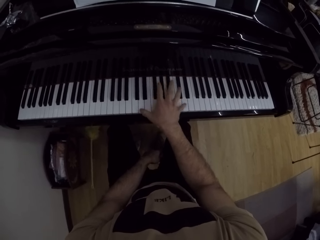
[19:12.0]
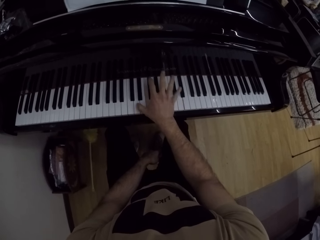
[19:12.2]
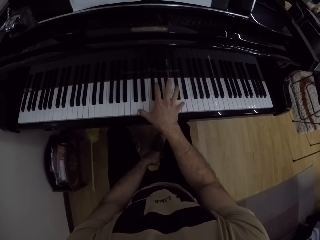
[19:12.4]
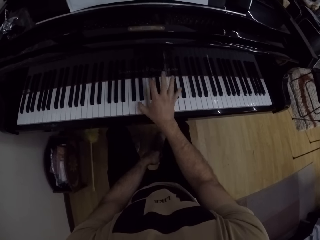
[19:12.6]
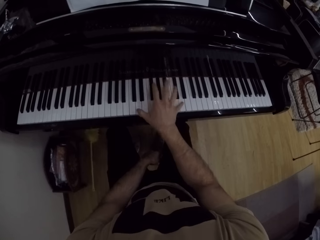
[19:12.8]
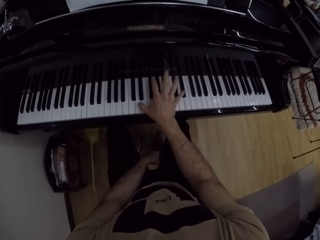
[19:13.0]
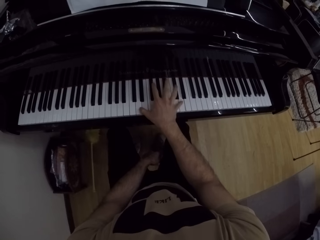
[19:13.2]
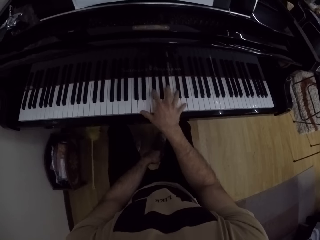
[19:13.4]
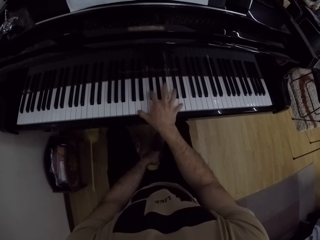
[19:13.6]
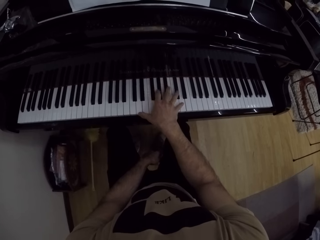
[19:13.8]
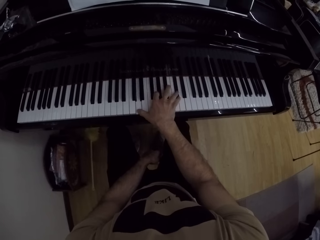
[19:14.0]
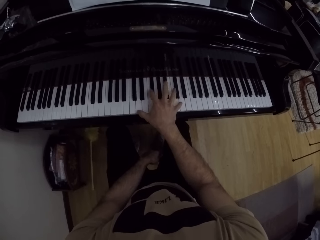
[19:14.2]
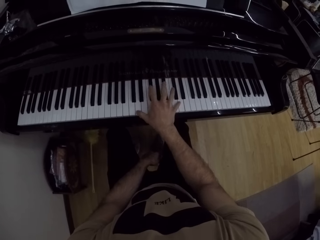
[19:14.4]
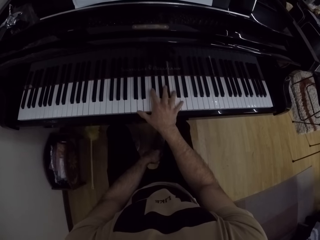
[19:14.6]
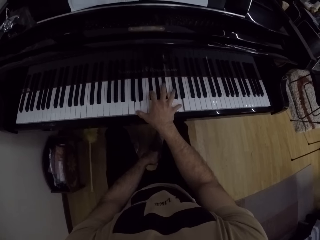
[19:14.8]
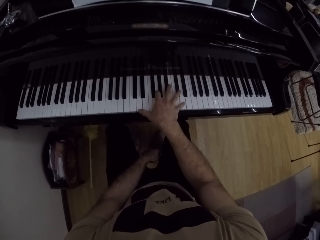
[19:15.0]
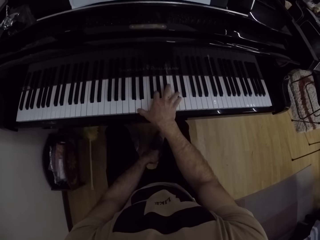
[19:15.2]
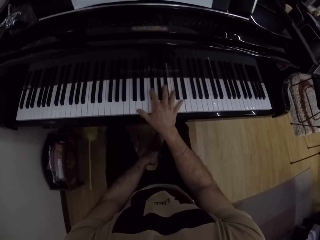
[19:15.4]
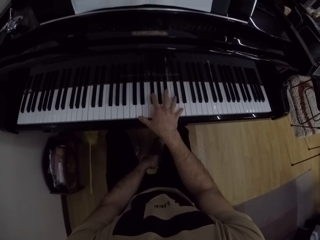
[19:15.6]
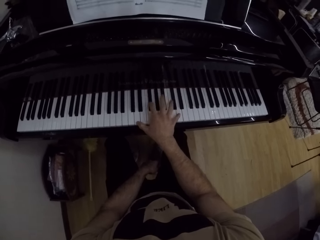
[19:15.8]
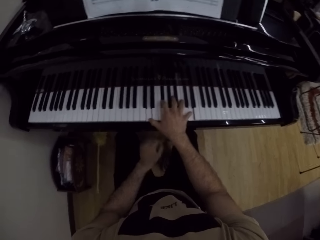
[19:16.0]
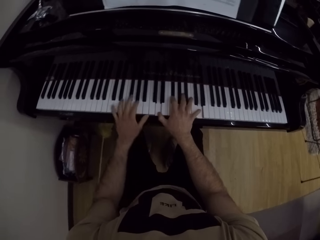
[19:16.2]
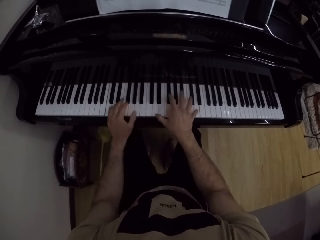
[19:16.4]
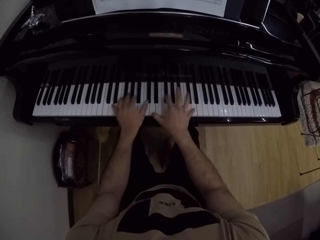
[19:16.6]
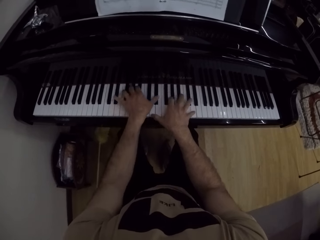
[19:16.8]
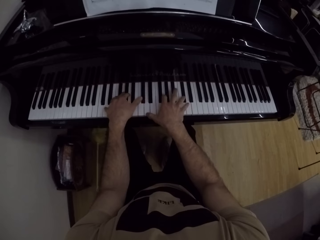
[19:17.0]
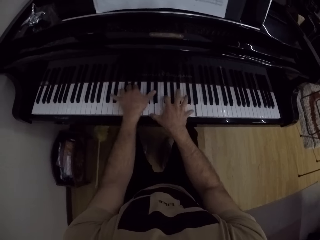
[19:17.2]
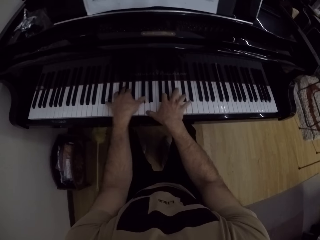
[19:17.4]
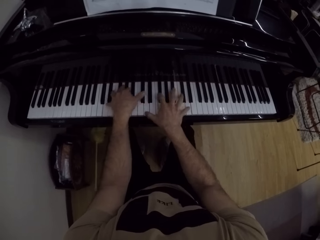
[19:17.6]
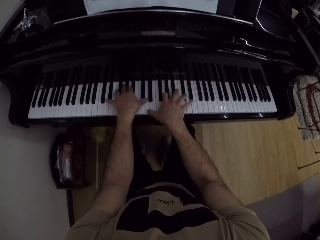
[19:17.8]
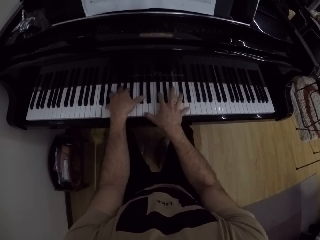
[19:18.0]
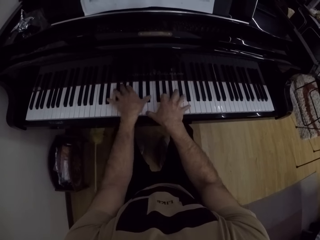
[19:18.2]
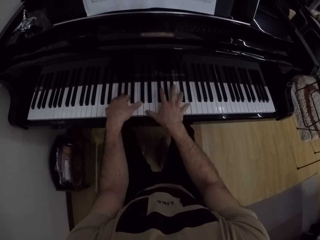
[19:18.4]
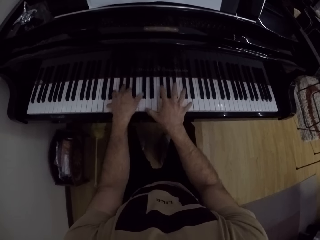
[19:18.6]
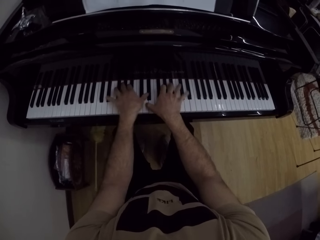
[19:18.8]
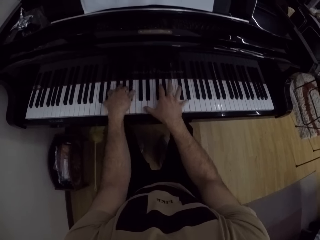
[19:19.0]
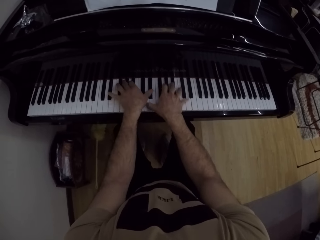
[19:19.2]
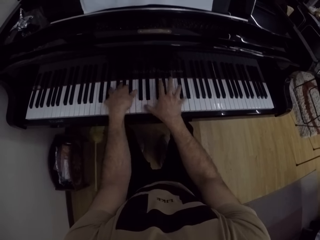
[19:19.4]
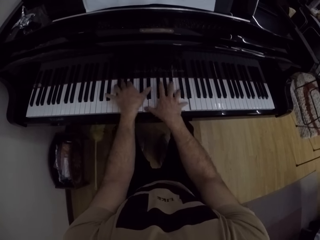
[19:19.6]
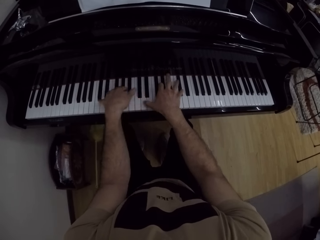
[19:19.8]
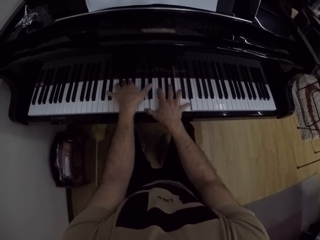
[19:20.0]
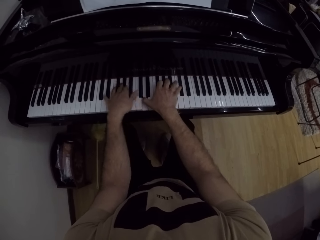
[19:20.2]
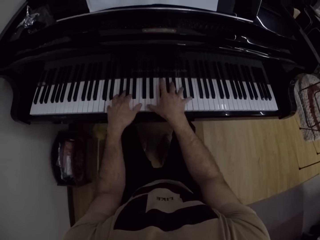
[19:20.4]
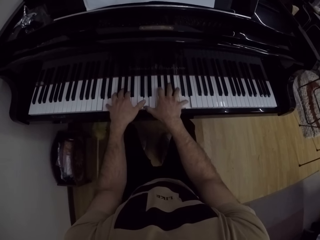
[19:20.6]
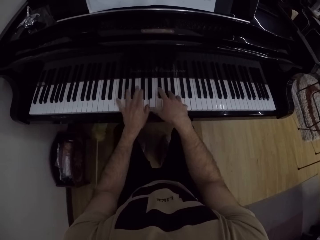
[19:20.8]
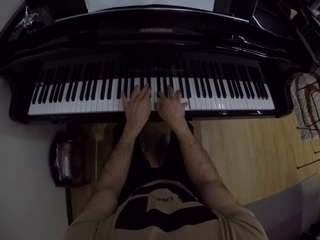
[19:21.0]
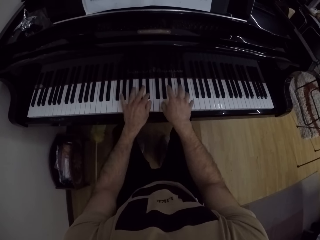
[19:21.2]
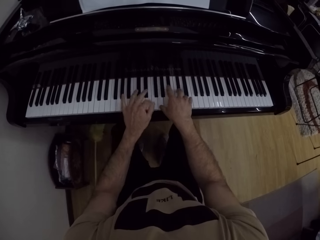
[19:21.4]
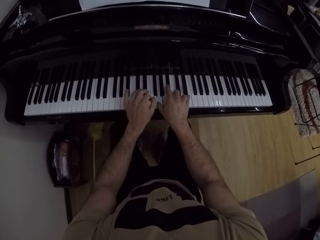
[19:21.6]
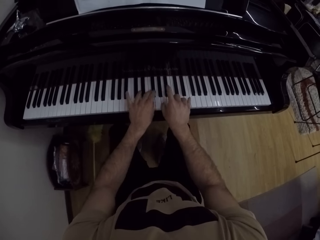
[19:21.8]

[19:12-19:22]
The camera wearer plays the piano with both hands.

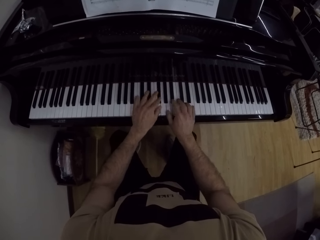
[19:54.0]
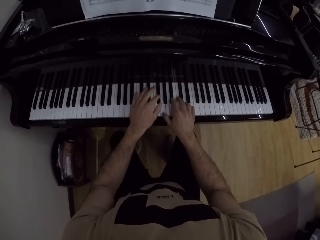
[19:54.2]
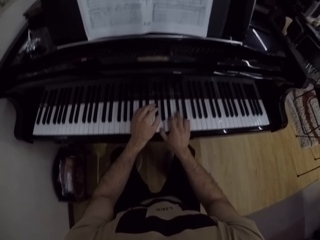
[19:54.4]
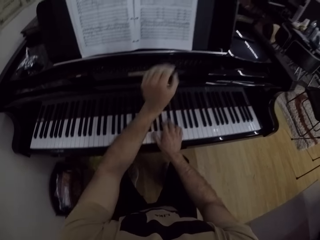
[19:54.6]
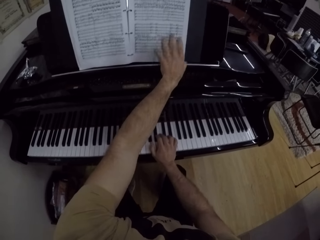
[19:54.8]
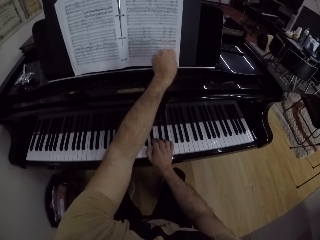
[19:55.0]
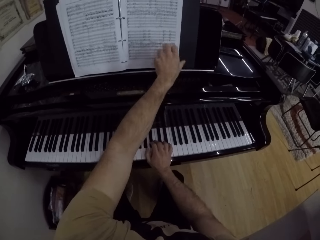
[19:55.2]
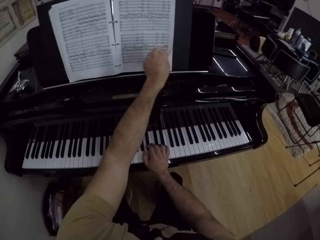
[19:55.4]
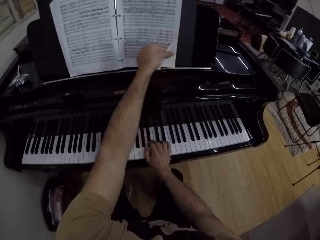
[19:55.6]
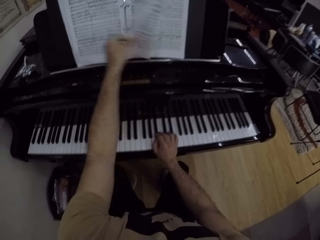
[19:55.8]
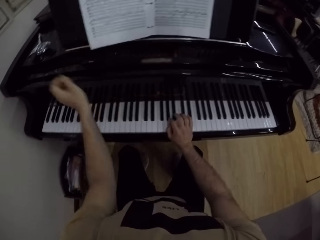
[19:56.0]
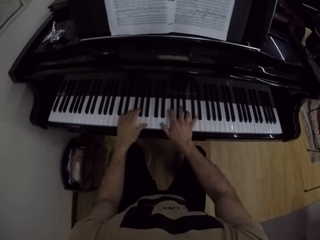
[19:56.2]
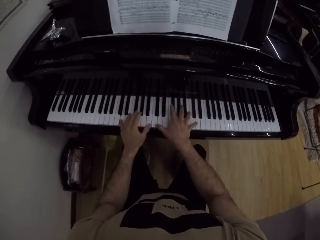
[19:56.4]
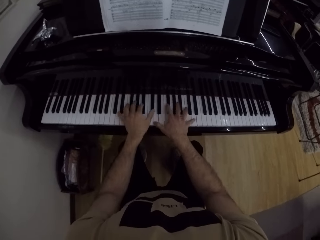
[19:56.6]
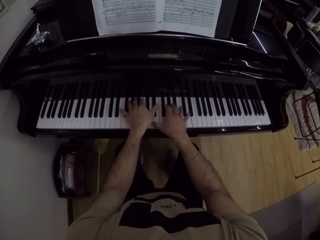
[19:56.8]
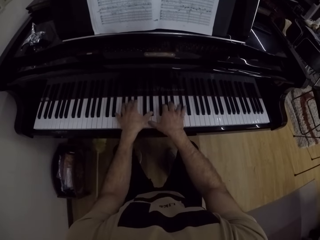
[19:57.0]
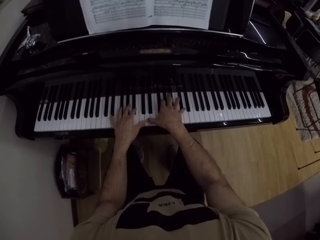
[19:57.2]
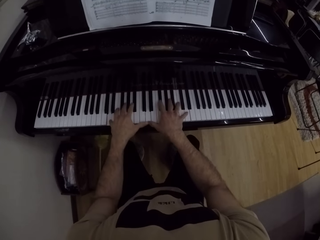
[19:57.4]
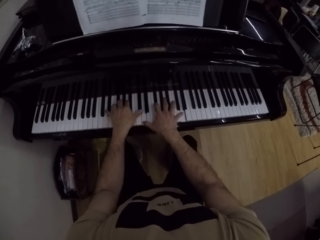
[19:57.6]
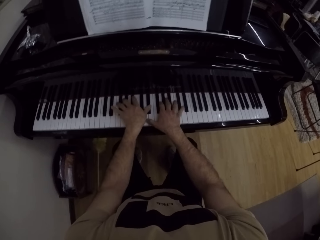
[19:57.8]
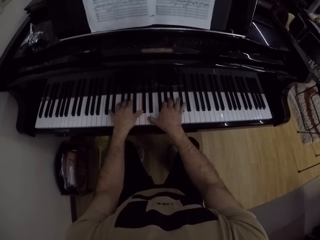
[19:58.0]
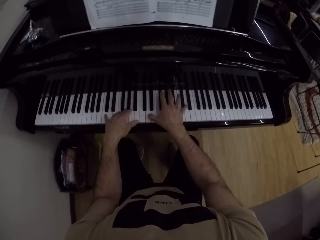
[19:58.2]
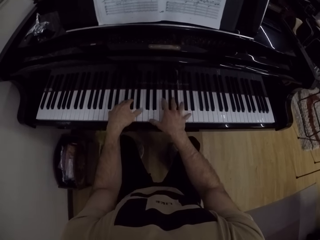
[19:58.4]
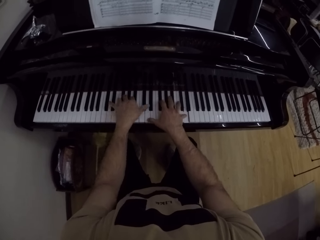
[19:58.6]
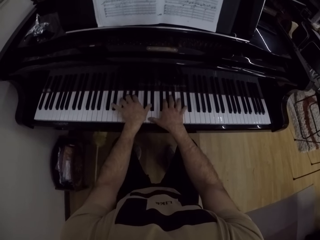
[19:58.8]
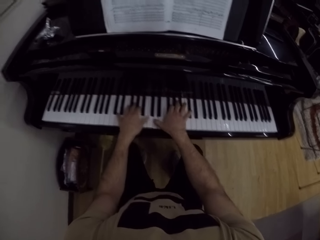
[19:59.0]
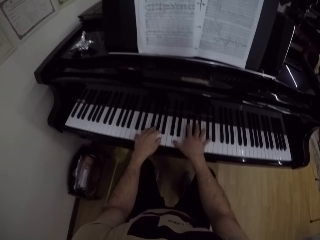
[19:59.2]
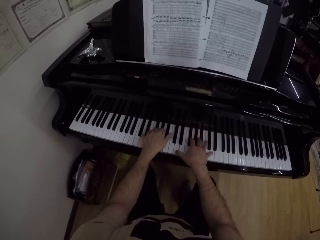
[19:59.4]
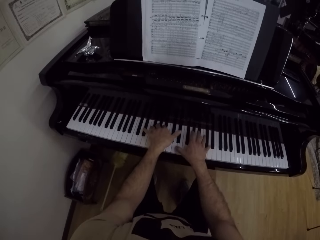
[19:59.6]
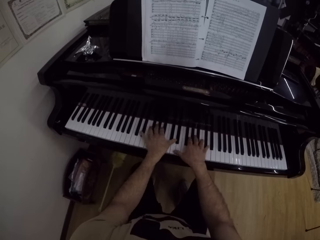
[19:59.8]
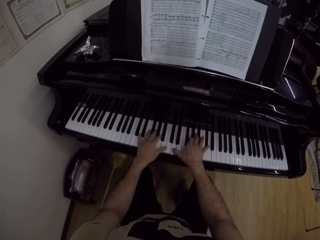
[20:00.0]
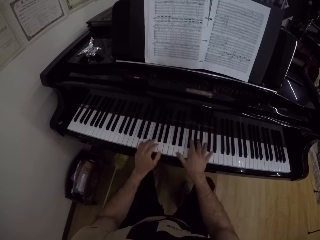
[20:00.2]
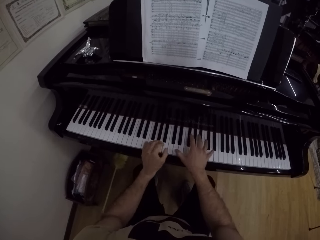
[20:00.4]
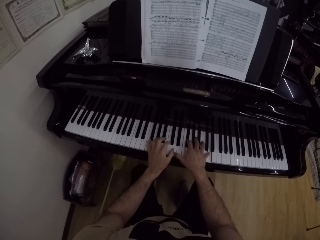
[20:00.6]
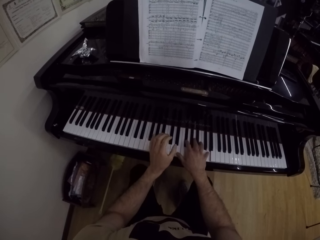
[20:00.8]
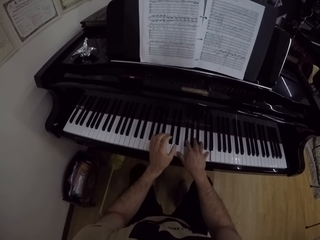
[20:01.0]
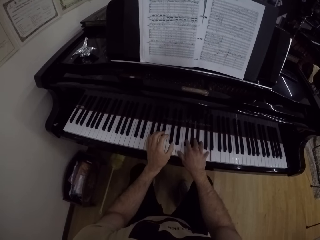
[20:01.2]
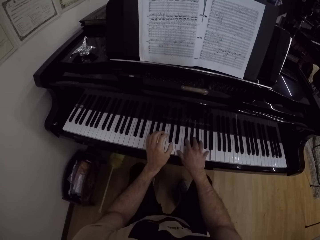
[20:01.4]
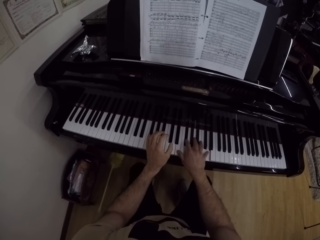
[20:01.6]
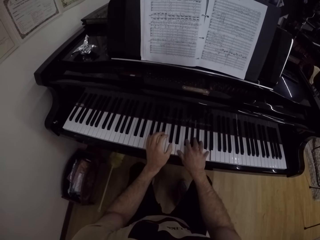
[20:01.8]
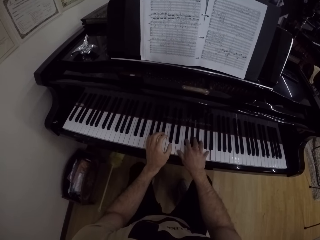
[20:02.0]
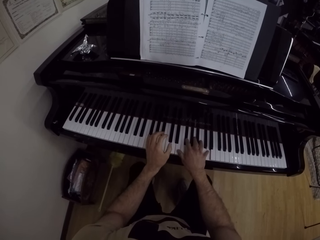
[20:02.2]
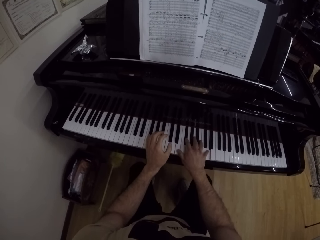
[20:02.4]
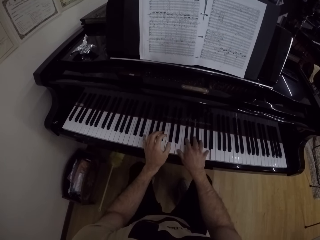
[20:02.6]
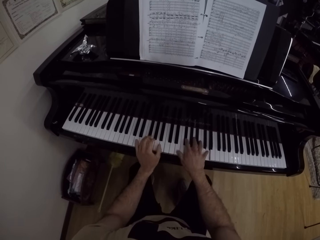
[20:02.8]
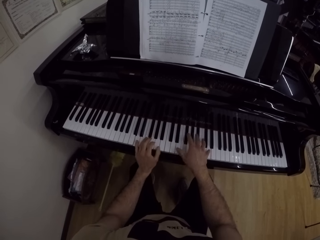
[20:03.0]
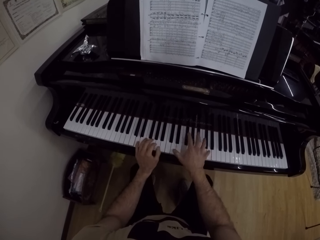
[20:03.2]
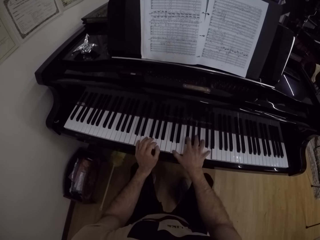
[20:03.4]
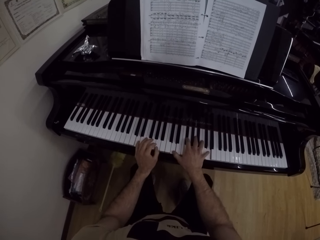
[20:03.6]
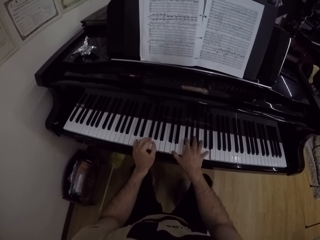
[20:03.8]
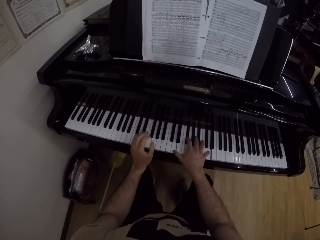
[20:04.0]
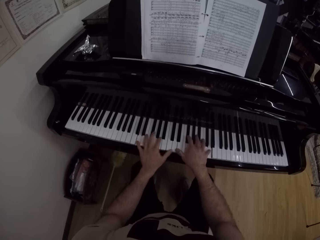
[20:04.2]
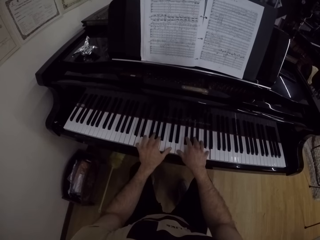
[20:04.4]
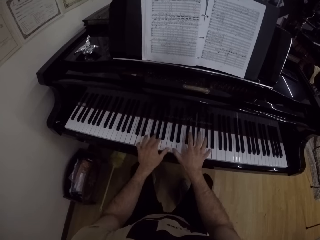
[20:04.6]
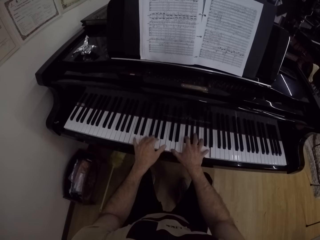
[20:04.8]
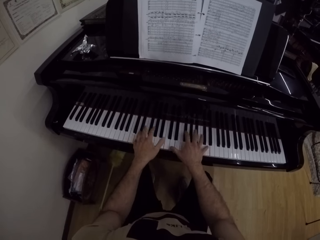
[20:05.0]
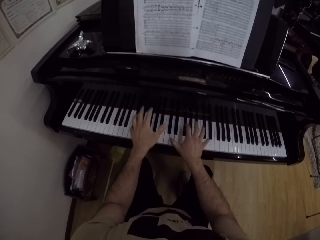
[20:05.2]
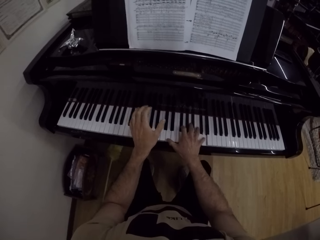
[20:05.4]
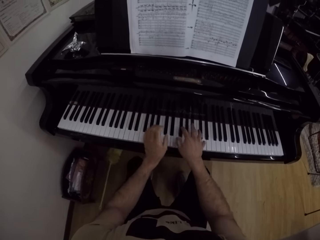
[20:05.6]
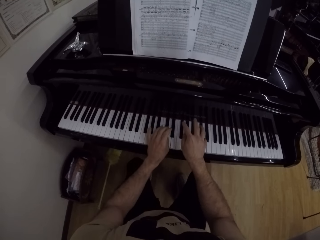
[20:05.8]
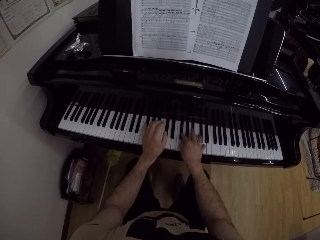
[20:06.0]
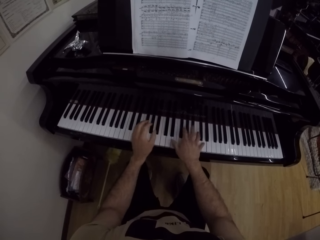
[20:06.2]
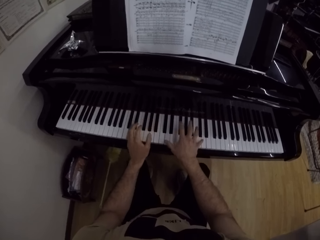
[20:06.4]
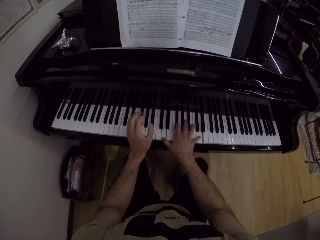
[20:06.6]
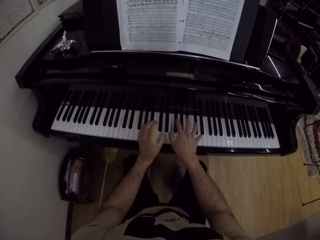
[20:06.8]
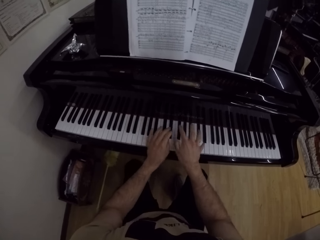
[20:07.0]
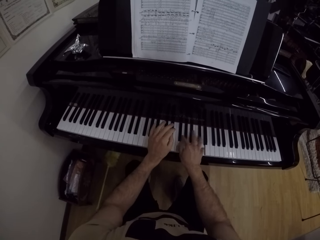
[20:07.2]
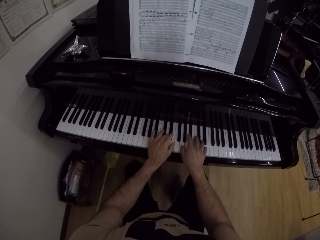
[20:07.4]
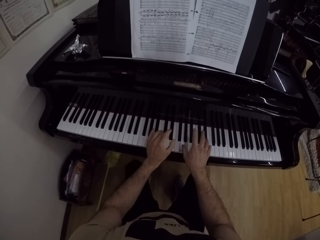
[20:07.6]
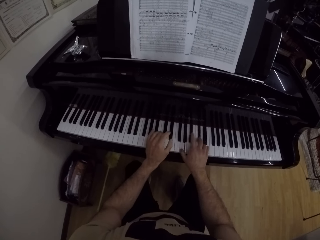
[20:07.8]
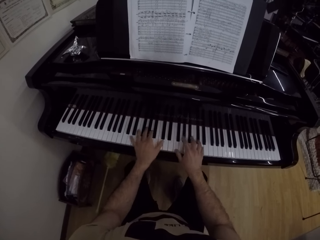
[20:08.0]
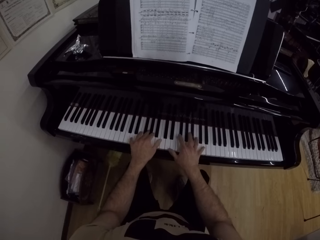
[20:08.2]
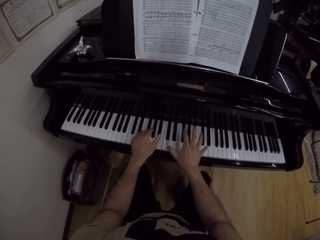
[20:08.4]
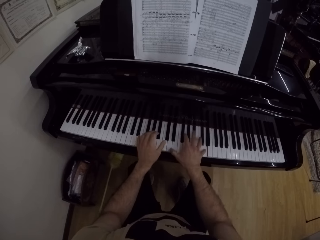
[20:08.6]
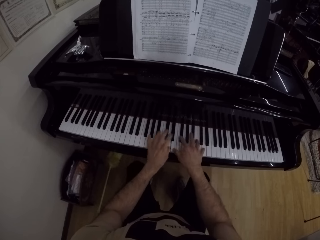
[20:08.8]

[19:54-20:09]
The camera wearer turns the page of a music book with his left hand. He plays the piano with both hands. He pauses his hands on the piano. He plays the piano with both hands.
